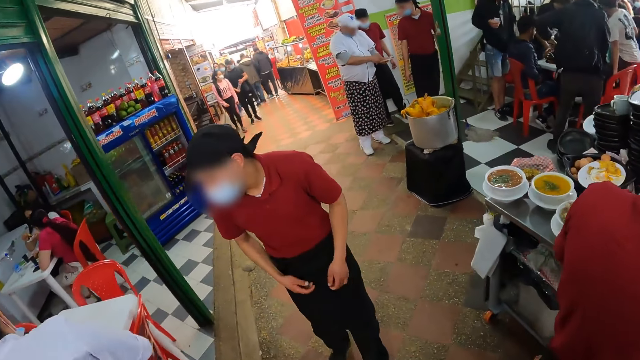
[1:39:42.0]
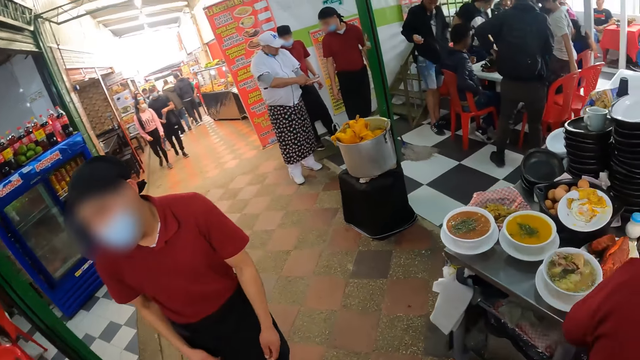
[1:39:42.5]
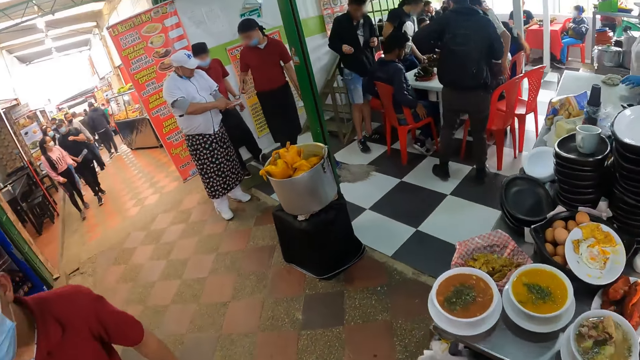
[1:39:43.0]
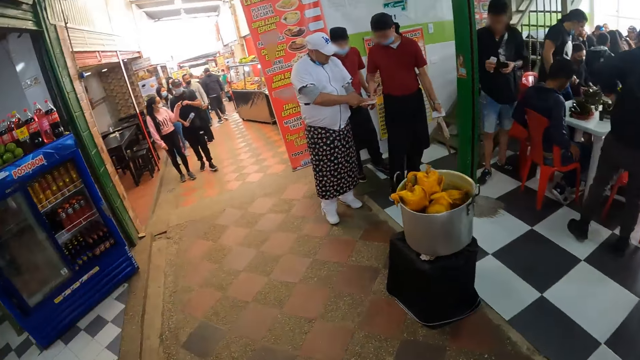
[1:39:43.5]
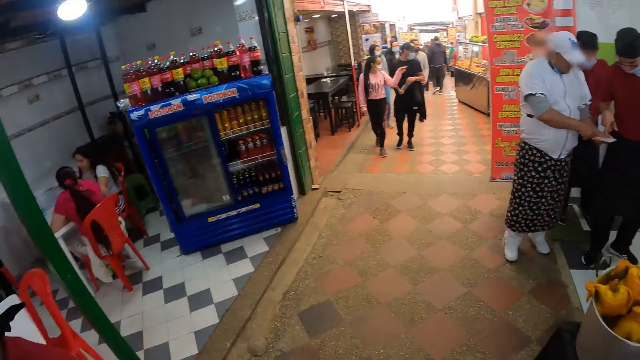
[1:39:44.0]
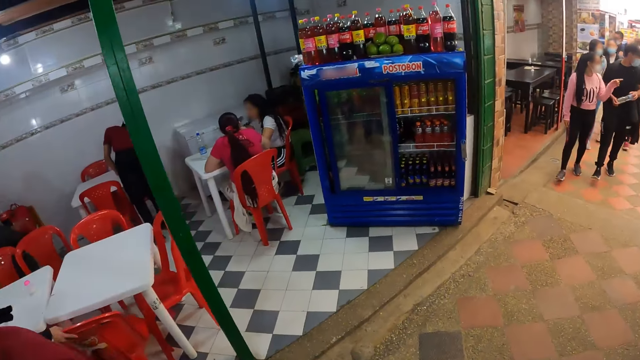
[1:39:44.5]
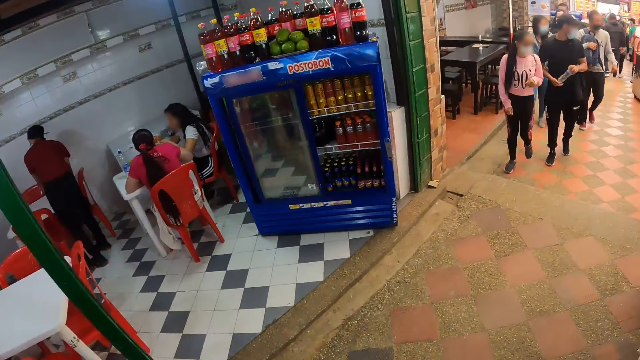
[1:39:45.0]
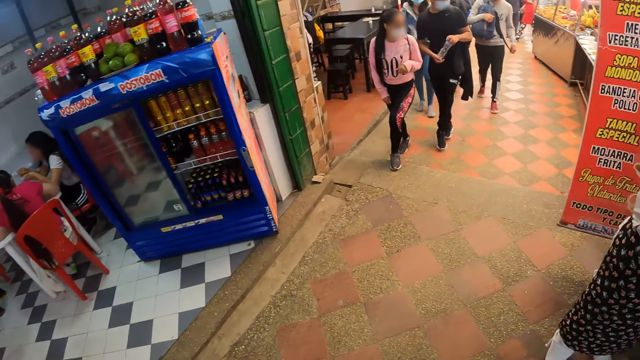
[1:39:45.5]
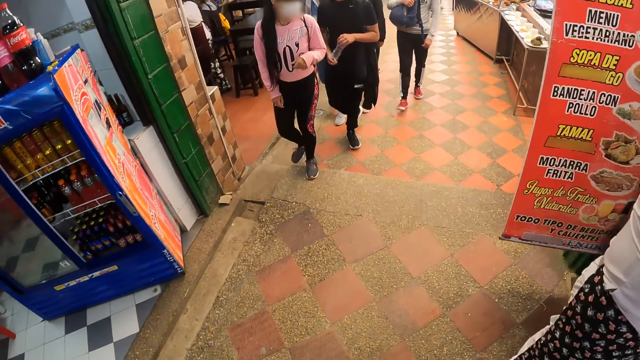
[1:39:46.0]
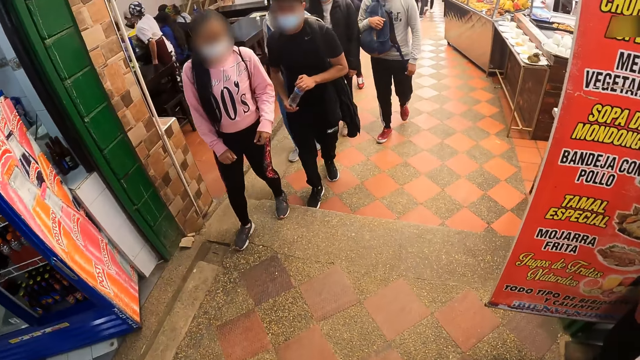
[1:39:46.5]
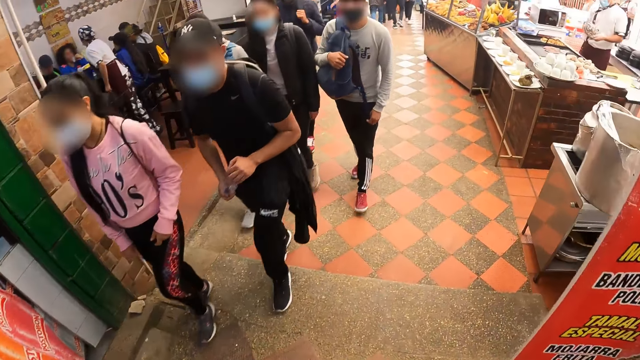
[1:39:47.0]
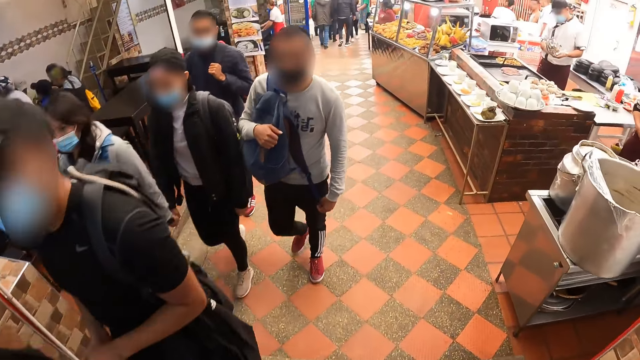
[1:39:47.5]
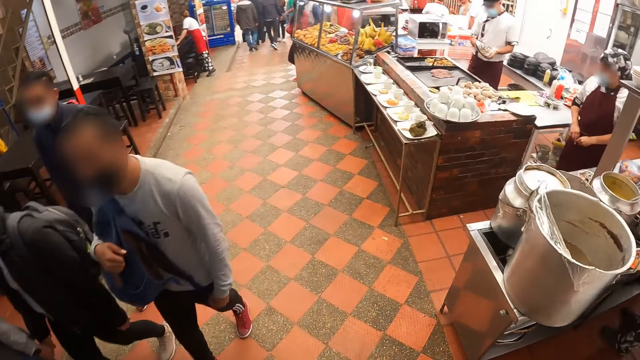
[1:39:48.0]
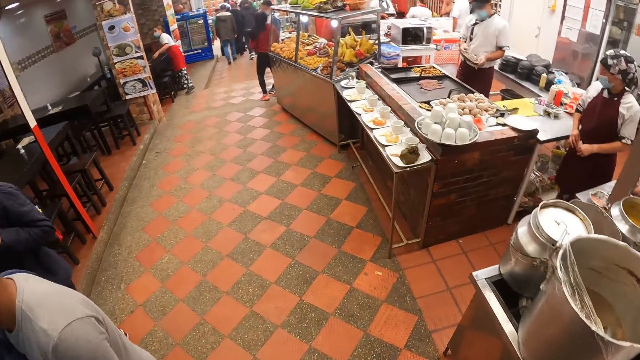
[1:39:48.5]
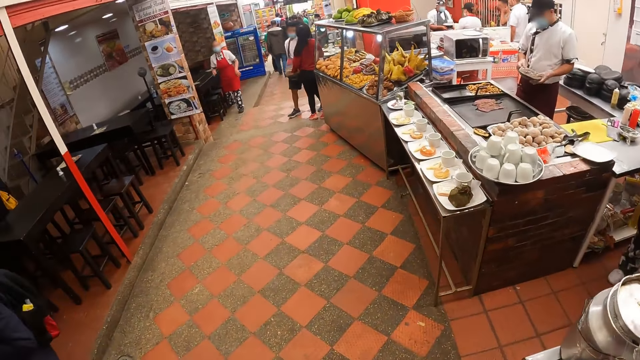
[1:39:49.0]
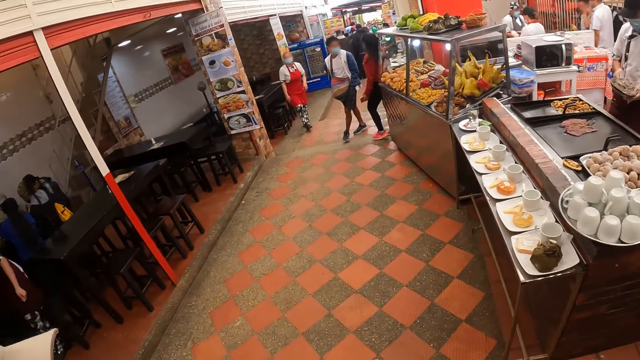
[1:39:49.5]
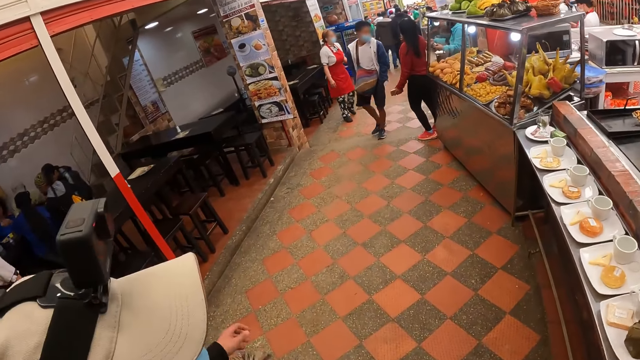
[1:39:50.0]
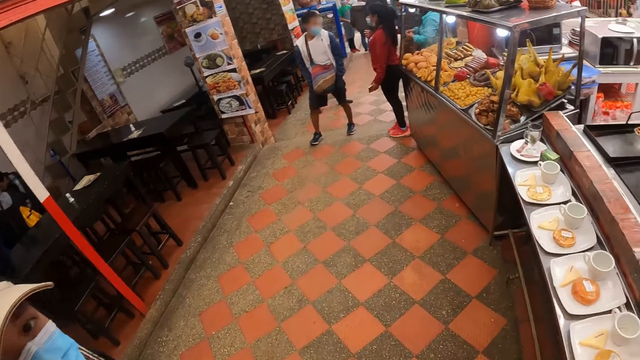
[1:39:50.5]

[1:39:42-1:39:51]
The camera wearer looks around the restaurant.

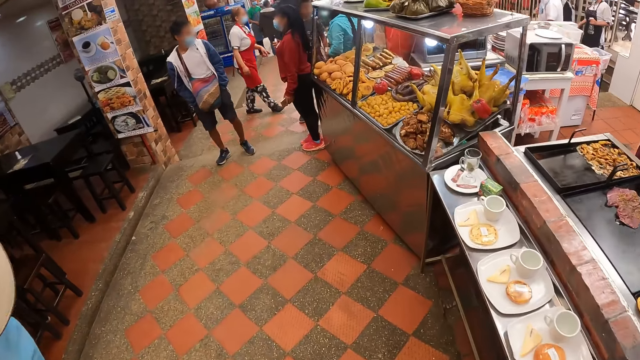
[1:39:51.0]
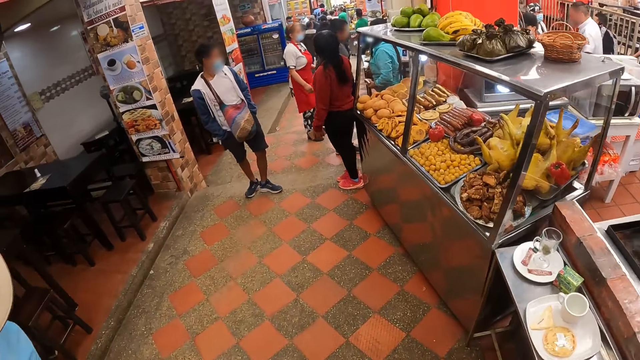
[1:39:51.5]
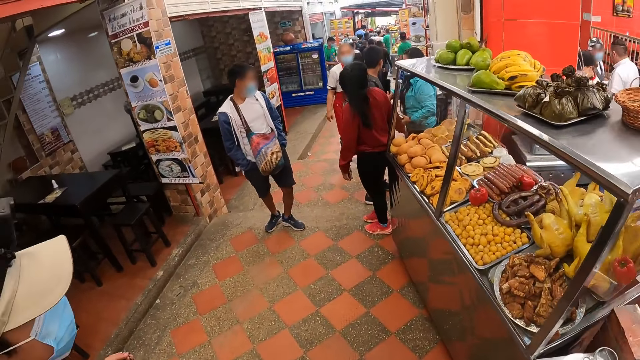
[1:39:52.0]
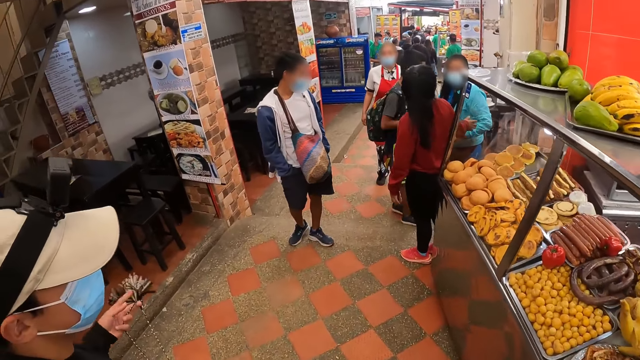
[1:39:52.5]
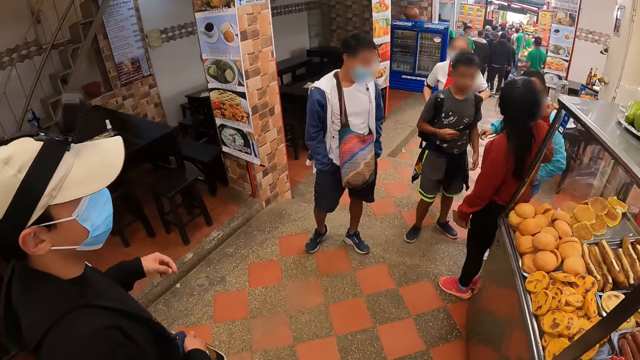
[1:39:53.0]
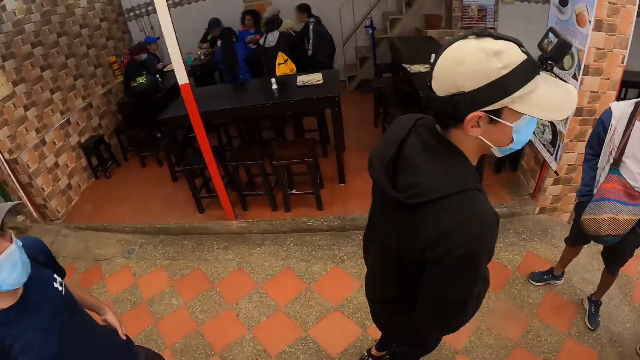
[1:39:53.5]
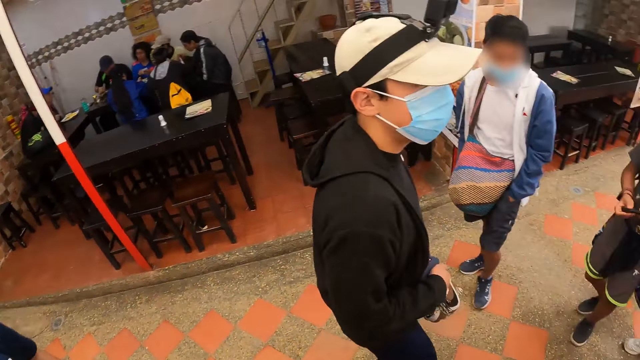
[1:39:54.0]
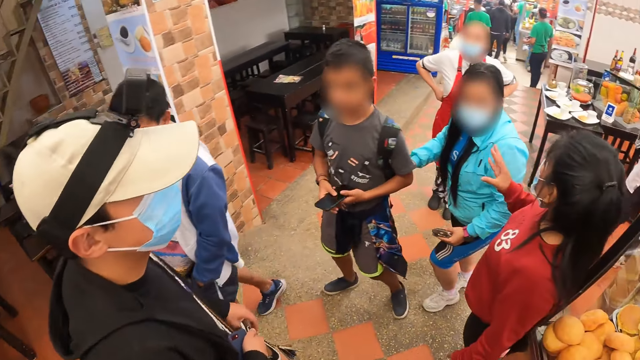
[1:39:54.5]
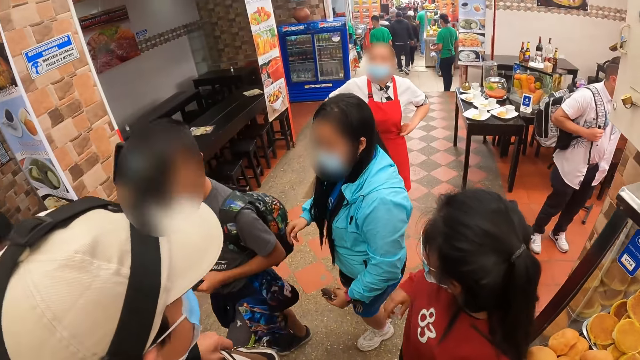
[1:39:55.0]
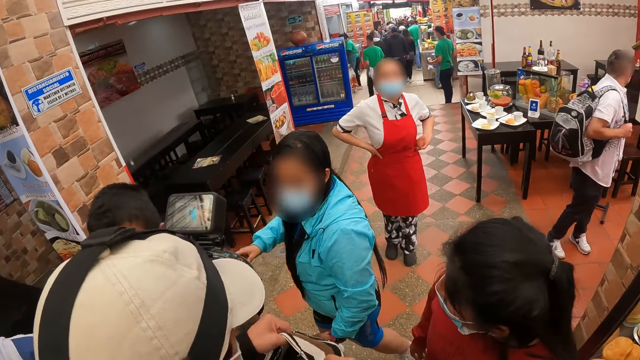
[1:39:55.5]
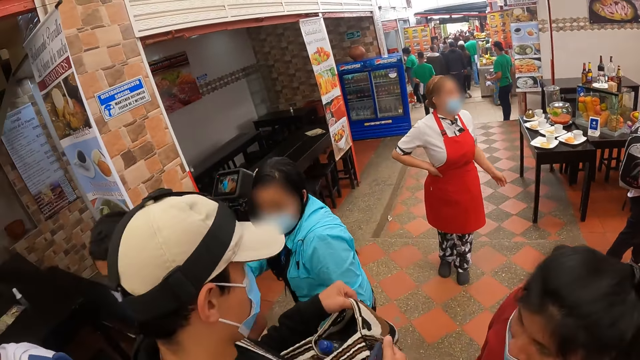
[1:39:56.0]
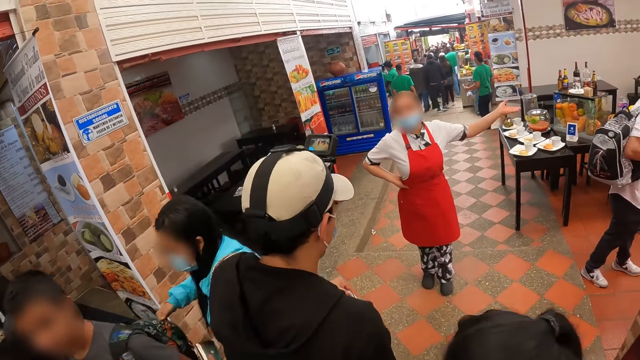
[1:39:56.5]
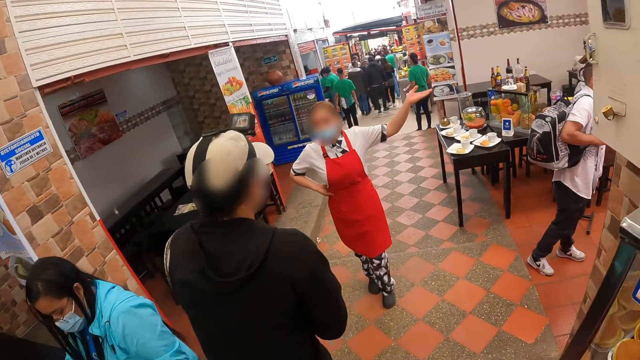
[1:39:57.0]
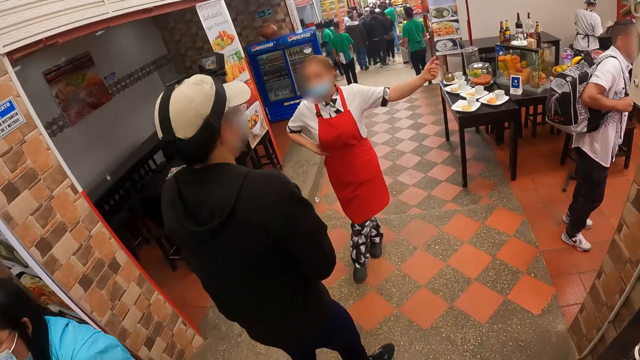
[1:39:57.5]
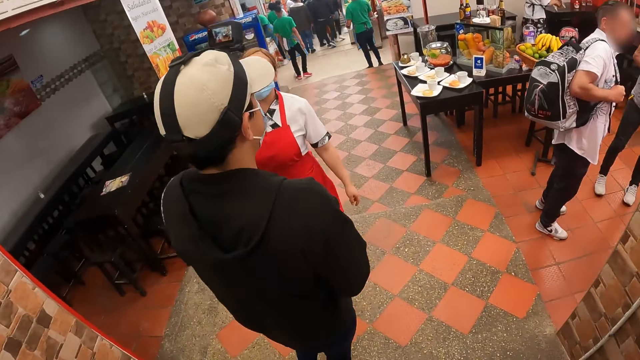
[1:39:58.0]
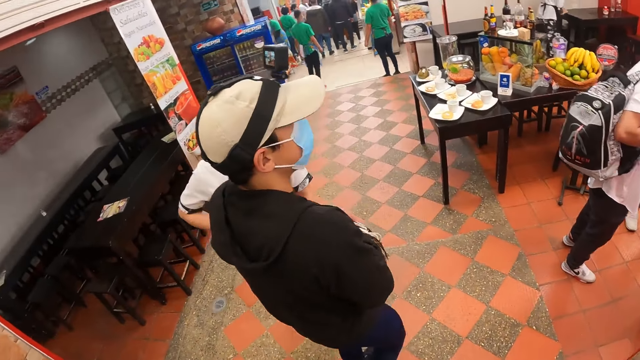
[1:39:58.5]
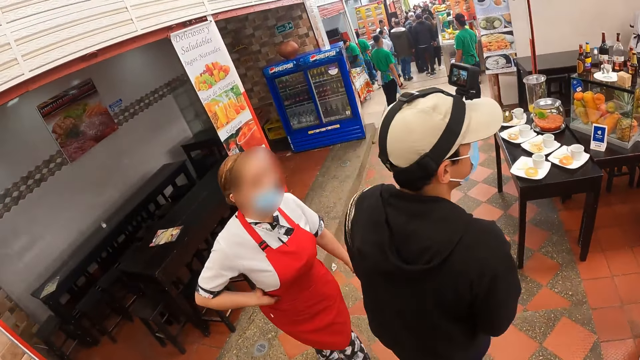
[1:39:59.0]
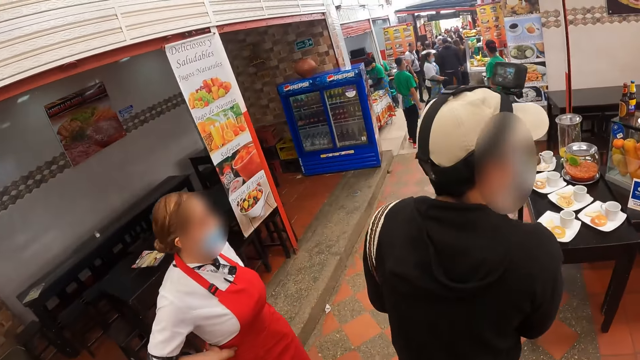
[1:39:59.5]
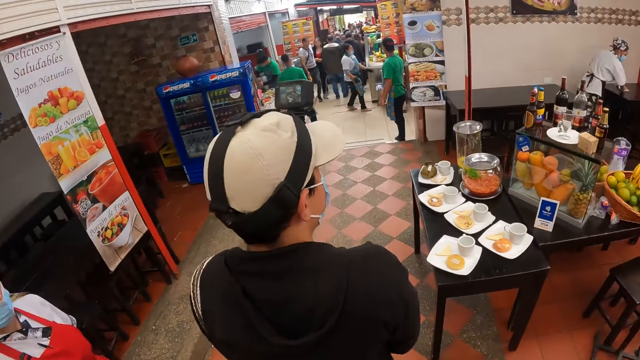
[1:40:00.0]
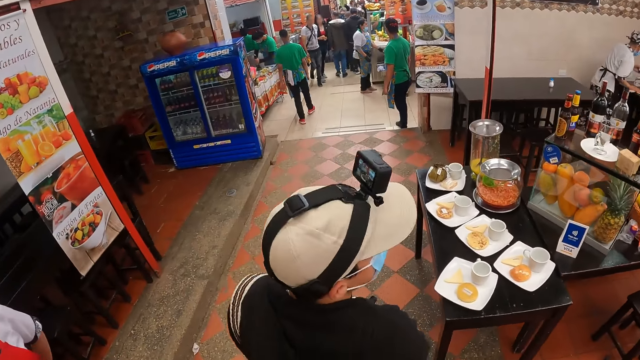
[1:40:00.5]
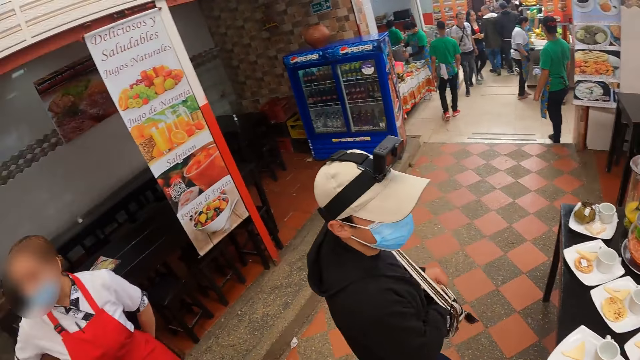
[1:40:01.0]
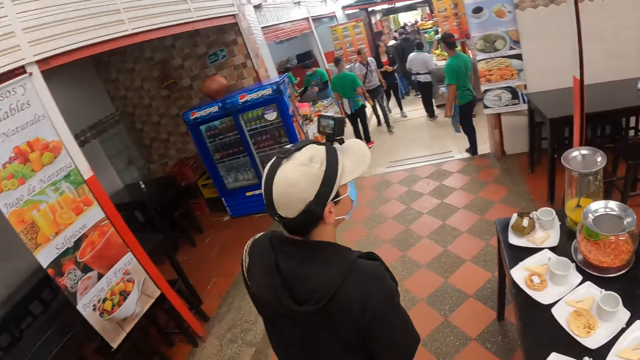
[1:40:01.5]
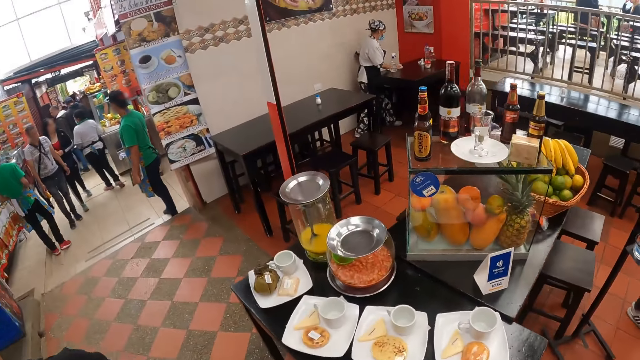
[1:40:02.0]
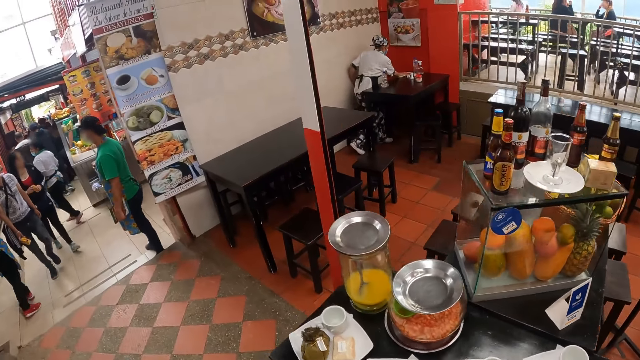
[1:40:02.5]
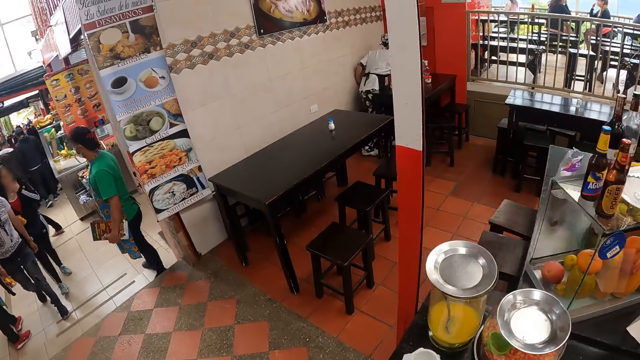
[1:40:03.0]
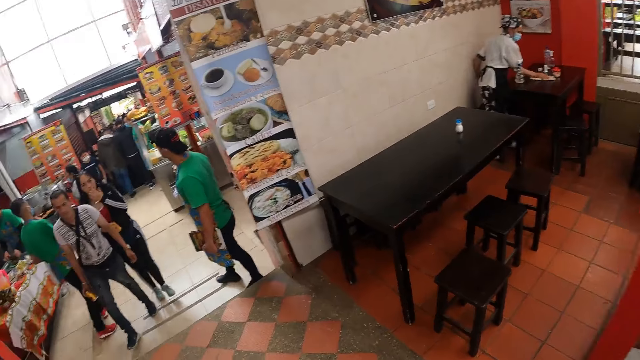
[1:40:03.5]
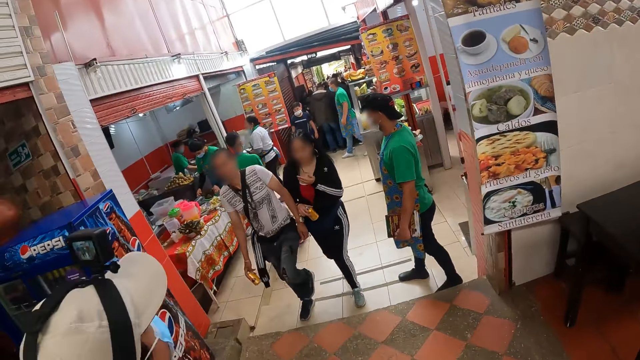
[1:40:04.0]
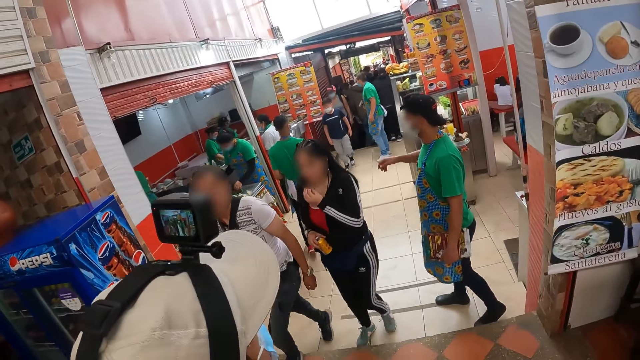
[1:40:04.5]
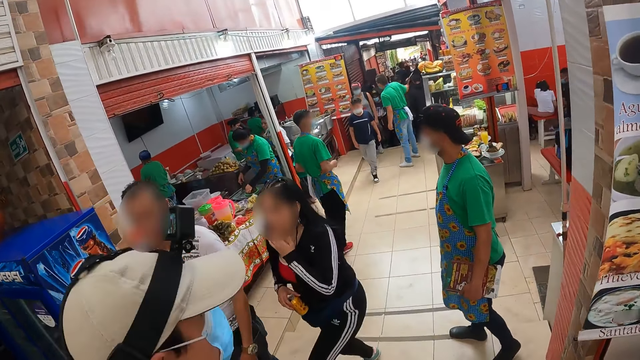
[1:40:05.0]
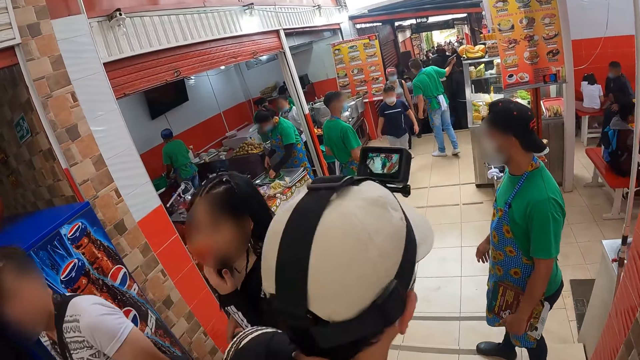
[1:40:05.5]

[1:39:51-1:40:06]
A man gestures with his hand. The man opens a bag on his left shoulder with his hands. The man holds the bag. The camera wearer looks around the restaurant.
